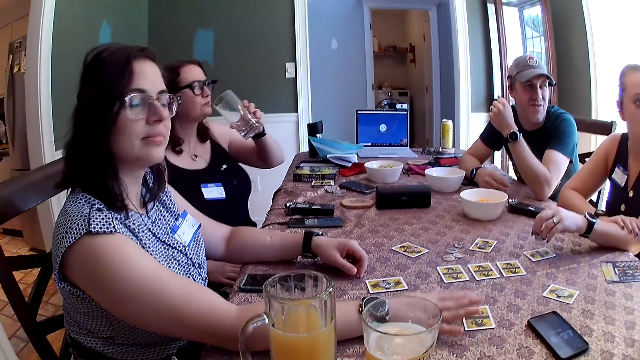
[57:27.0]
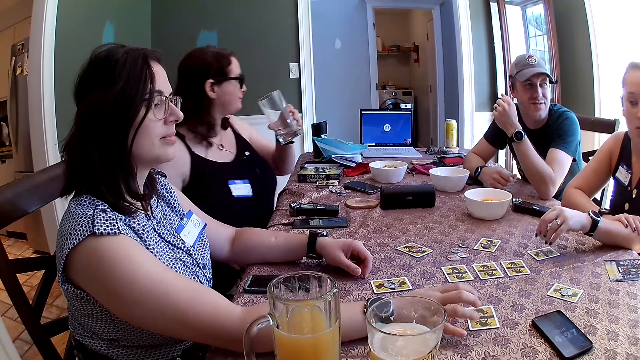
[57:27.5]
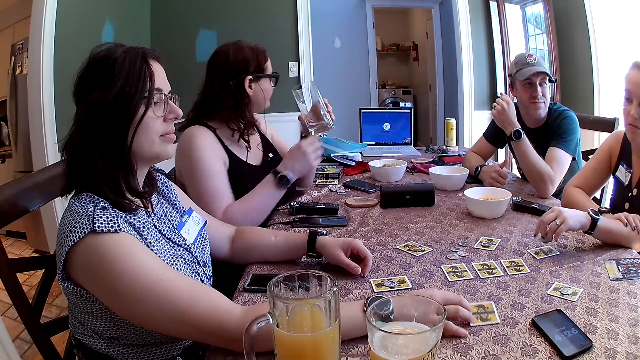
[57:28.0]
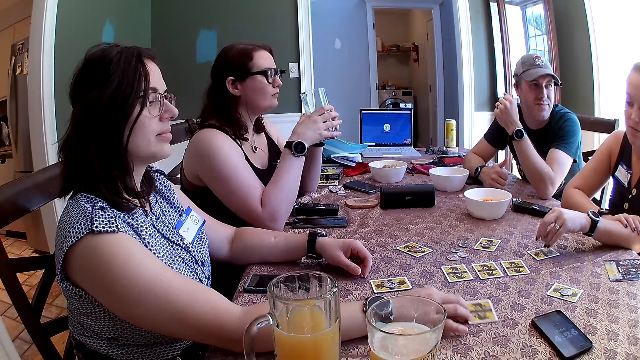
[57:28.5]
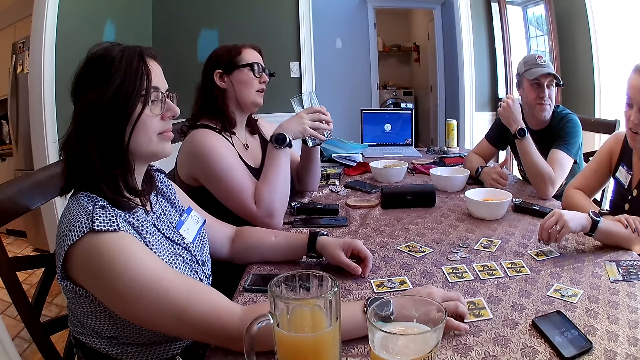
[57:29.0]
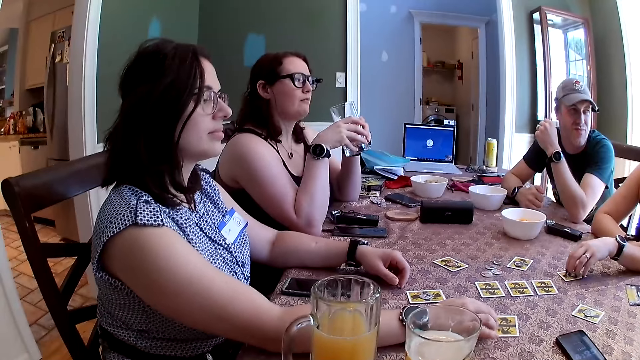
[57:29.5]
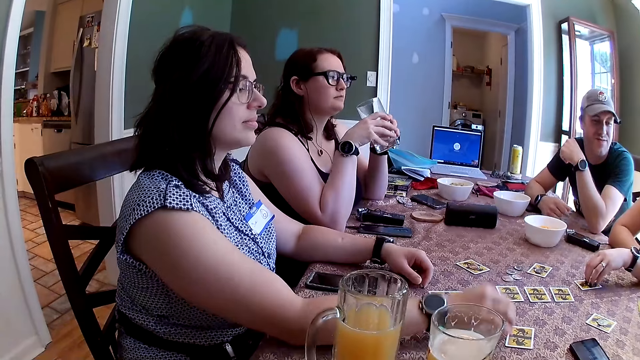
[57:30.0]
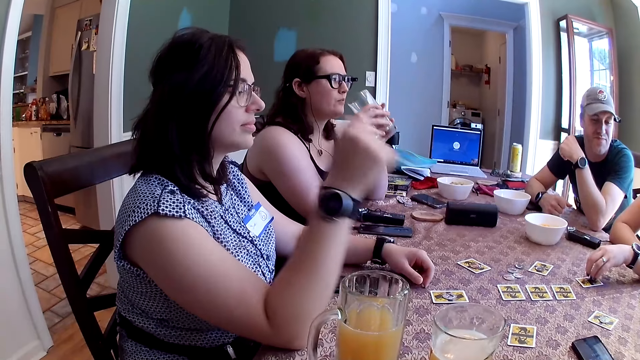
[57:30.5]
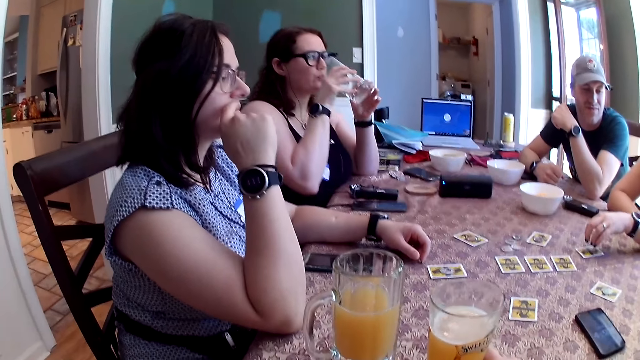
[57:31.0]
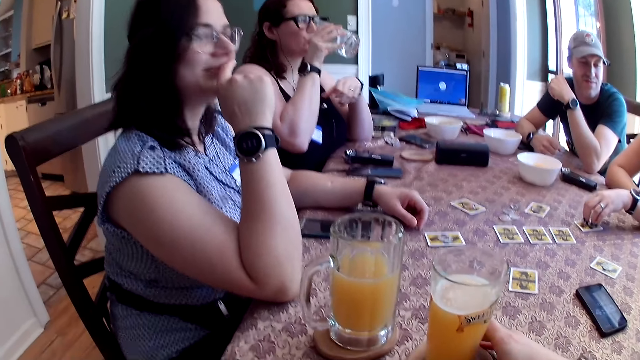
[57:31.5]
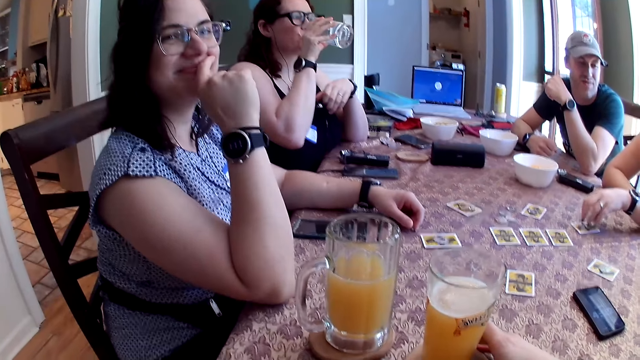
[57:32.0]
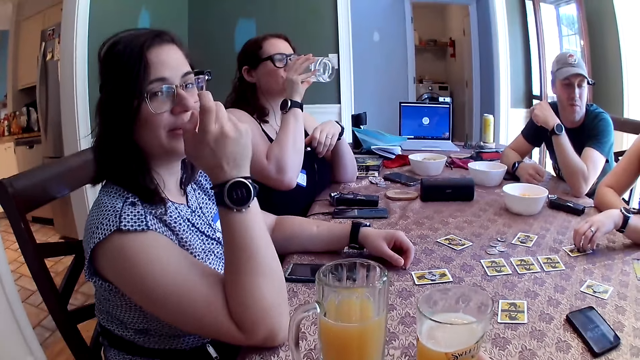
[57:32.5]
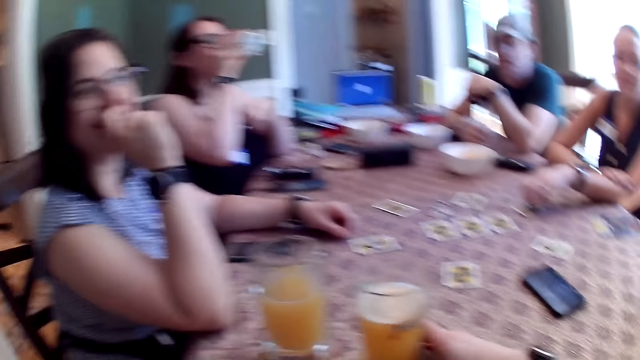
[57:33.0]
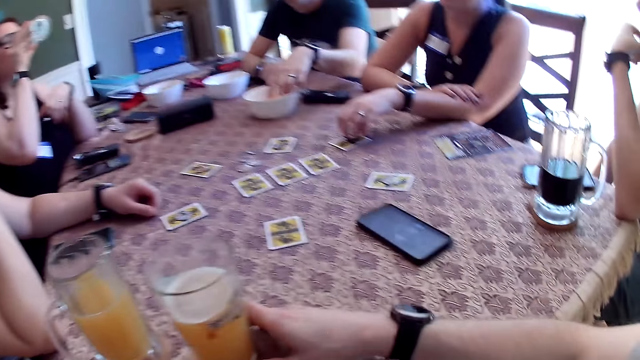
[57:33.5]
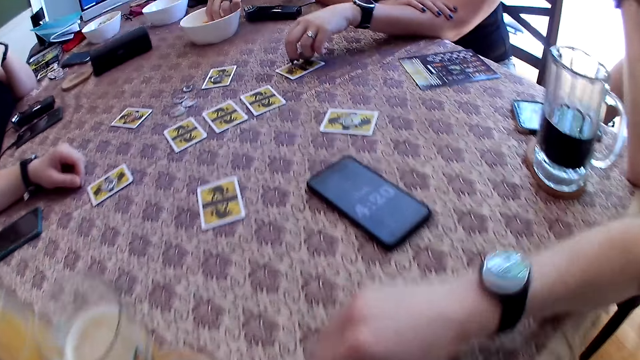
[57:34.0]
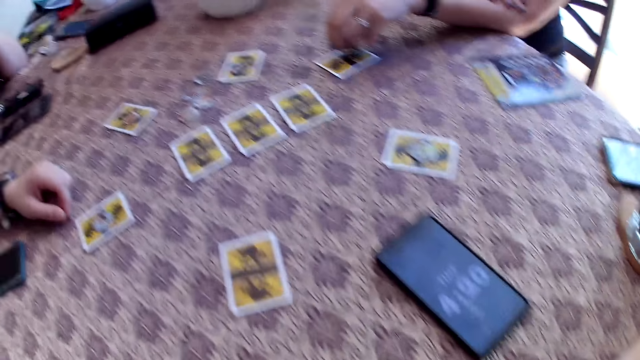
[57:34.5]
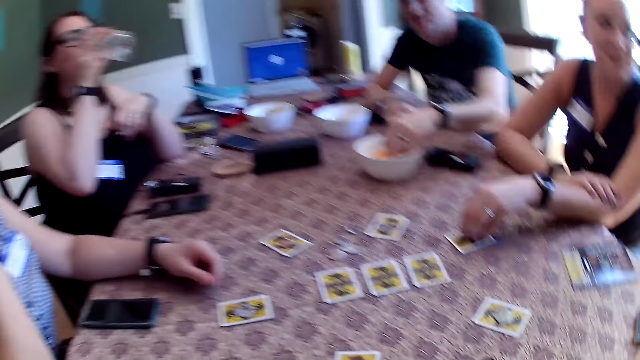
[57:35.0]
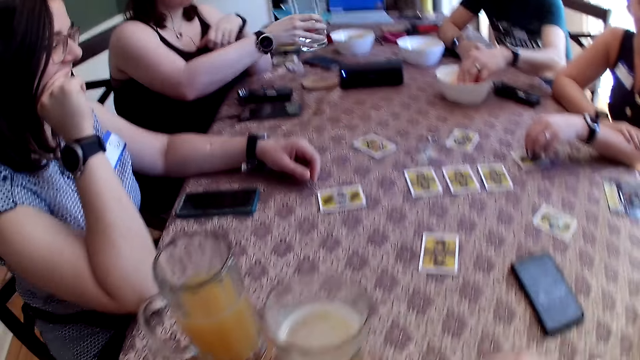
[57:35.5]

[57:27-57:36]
A woman holds a glass. The camera wearer converses with the group of people at the table. Another woman raises a hand. The first woman drinks from the glass cup with her right hand. The second woman converses with the camera wearer. A man picks snacks. The camera wearer moves a hand.

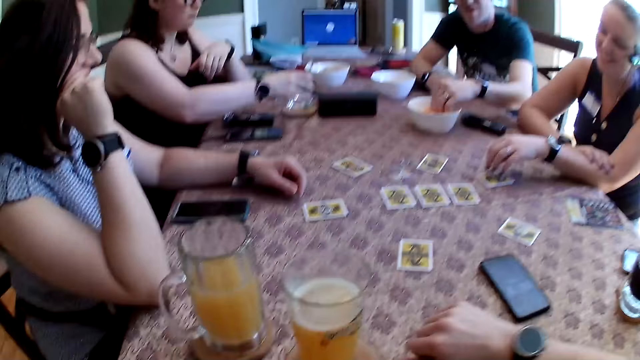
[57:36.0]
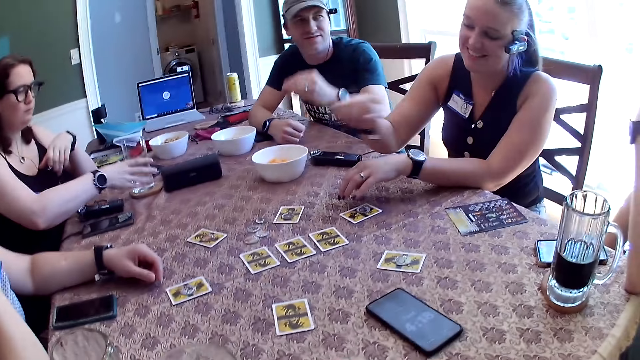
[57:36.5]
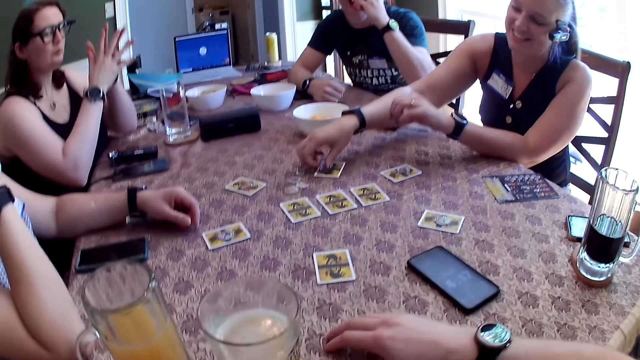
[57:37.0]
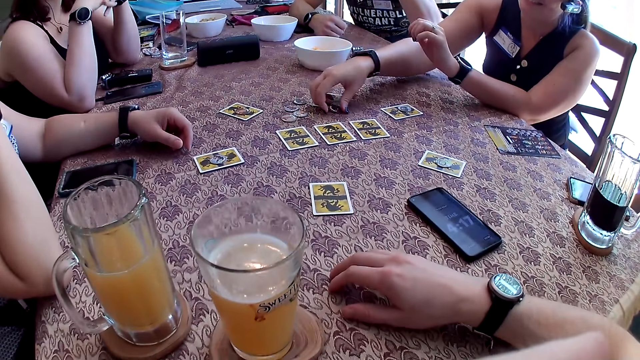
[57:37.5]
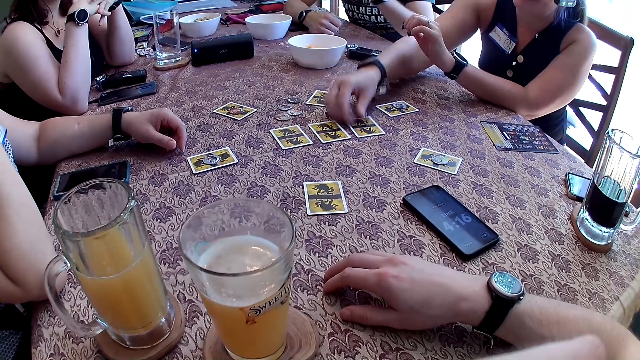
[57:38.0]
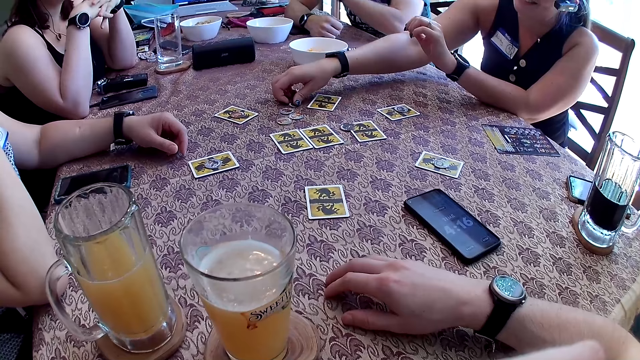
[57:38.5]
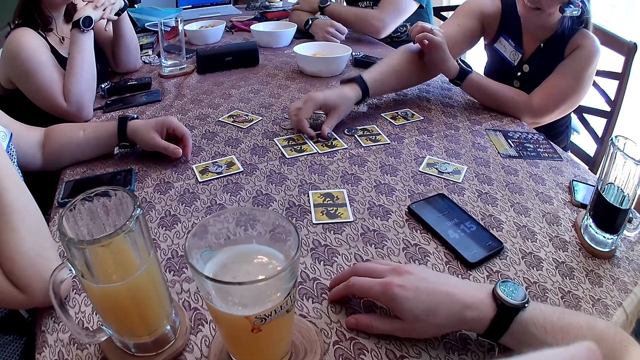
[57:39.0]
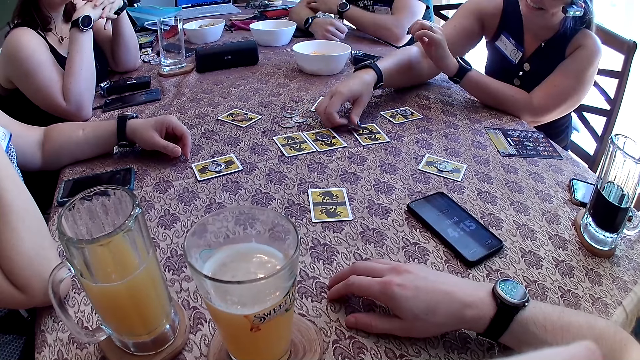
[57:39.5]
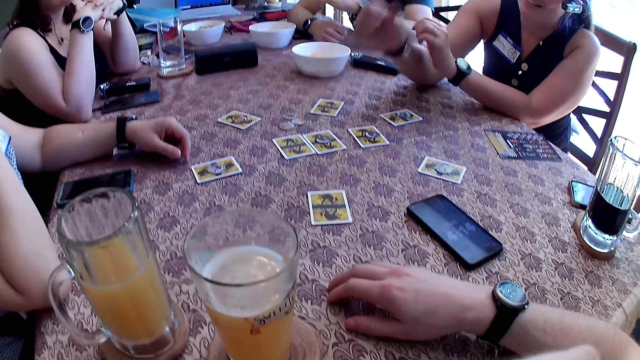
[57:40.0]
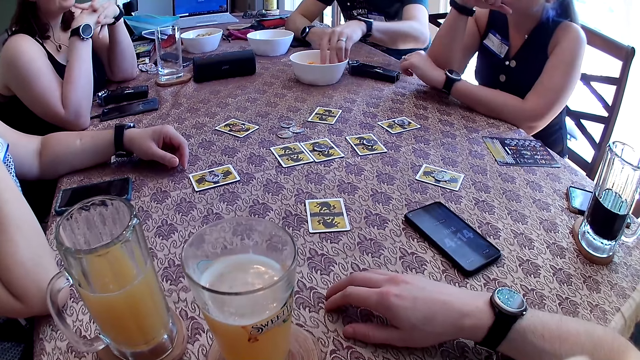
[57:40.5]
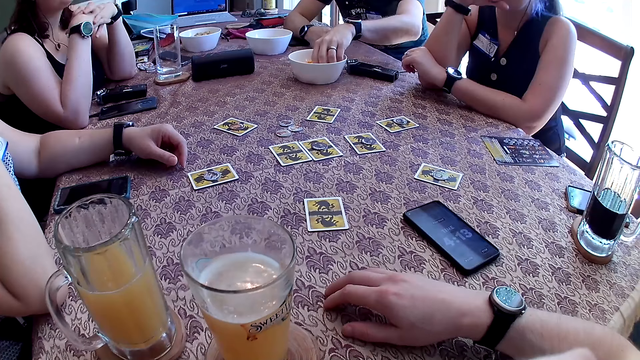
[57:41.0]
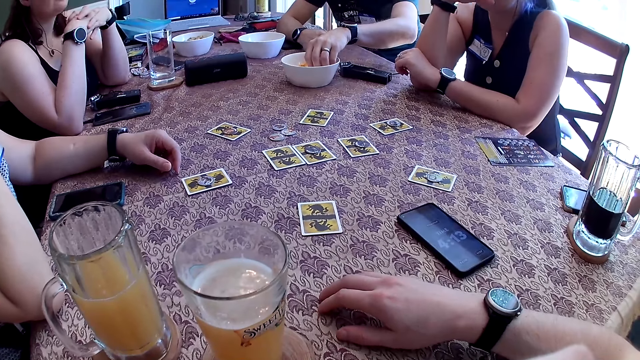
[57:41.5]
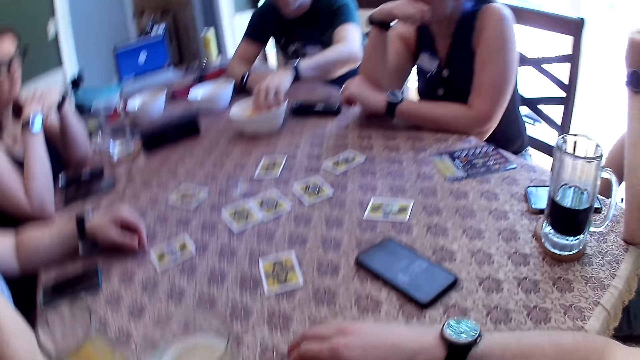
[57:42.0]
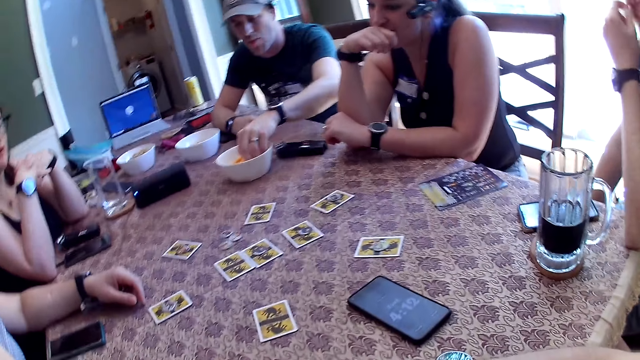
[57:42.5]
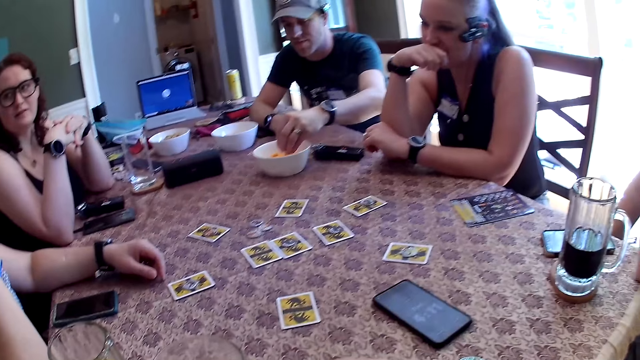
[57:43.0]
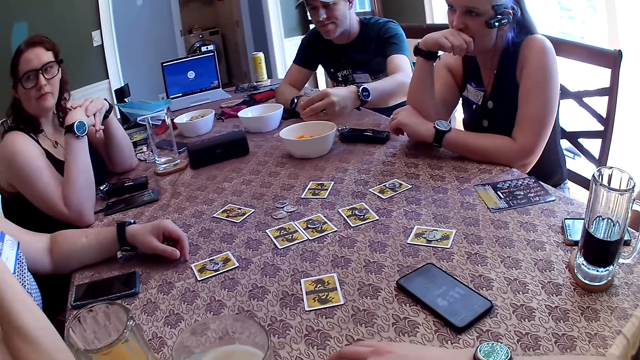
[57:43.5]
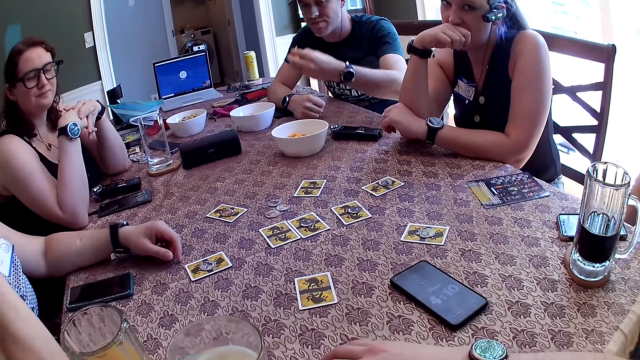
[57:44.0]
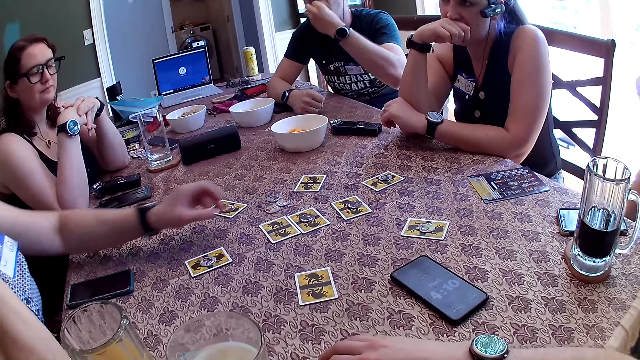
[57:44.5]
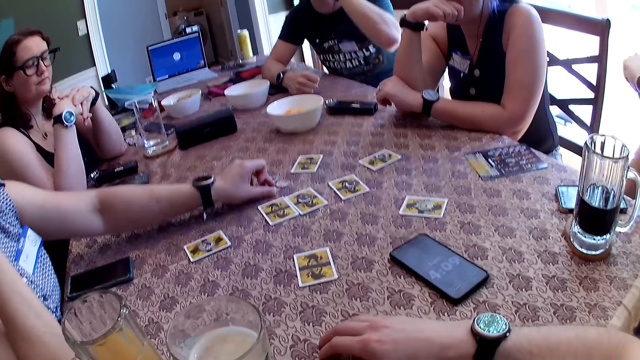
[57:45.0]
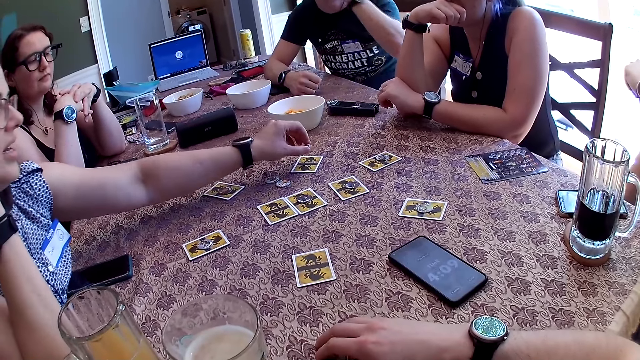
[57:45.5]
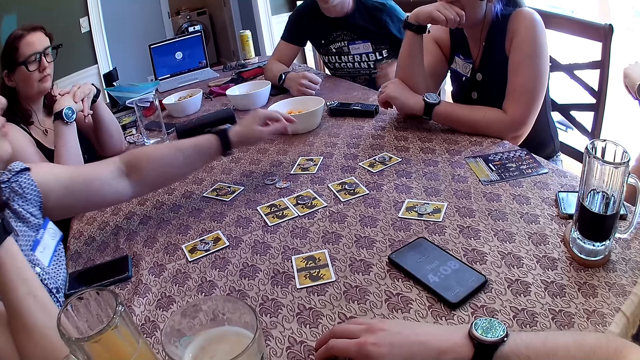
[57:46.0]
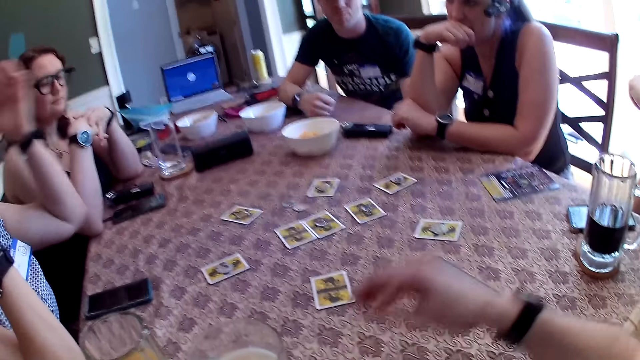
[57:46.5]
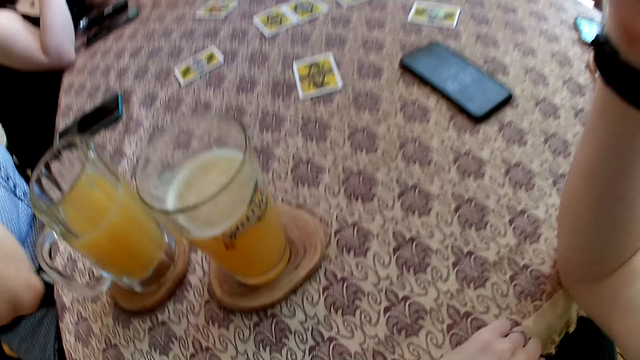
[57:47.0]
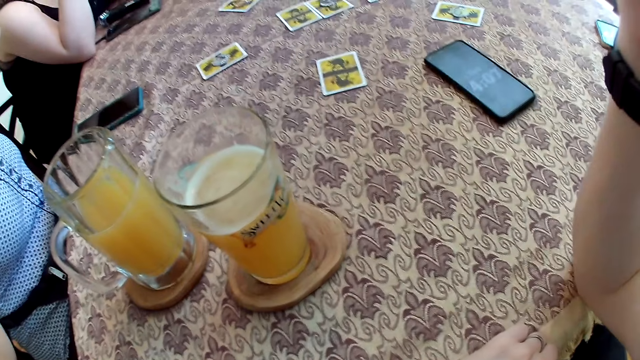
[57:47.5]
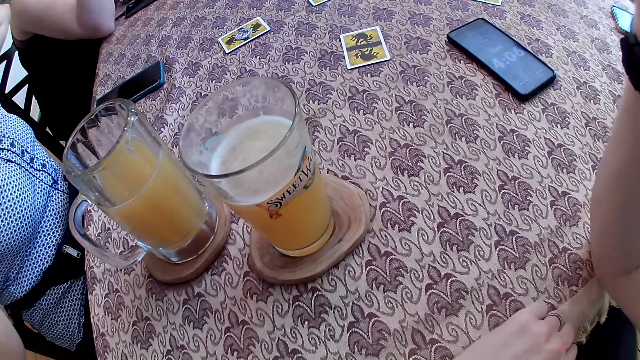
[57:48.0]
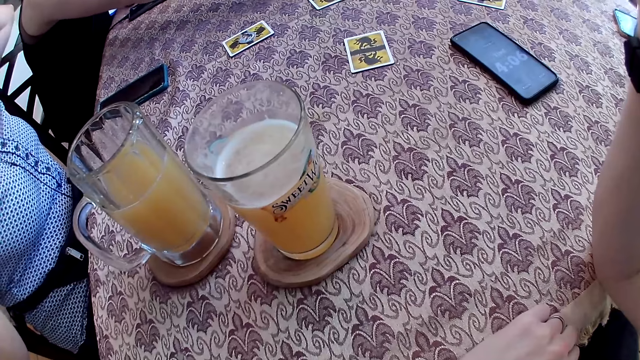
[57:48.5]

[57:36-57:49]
A woman touches a token on the table with her left hand. Another woman places the glass cup on the table with her right hand. A man picks up a cracker from the plate on the table with his left hand. The man eats snacks. The first woman picks up the token or chip from the table with her right hand. The second woman puts her hands together. The first woman puts the chip down, takes the chip, and places the token on a card on the table with her right hand. The man holds his hand. The first woman takes the chip, puts the chip down, and puts her hand on her face. The man takes a cracker from the plate on the table with his left hand, and eats the cracker in his left hand. A third woman picks up the token from the table with her left hand. She moves the chip, places the token on the card on the table with her left hand, and raises her hand. The man lowers his hand. The camera wearer puts their elbow on the table.
